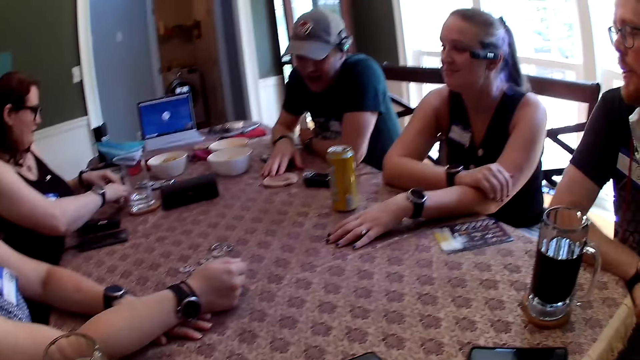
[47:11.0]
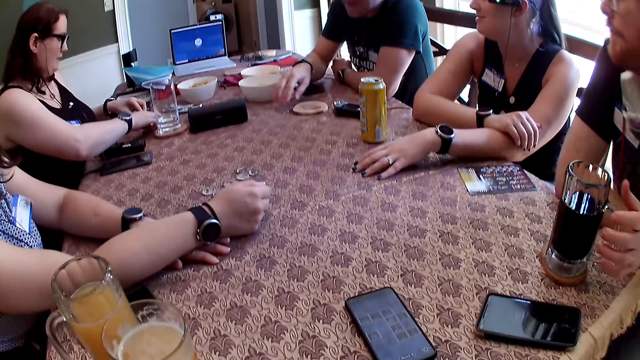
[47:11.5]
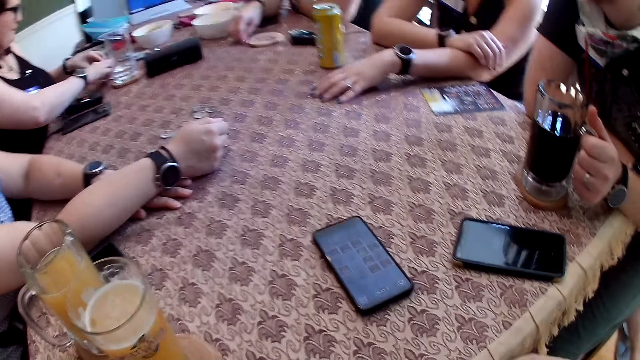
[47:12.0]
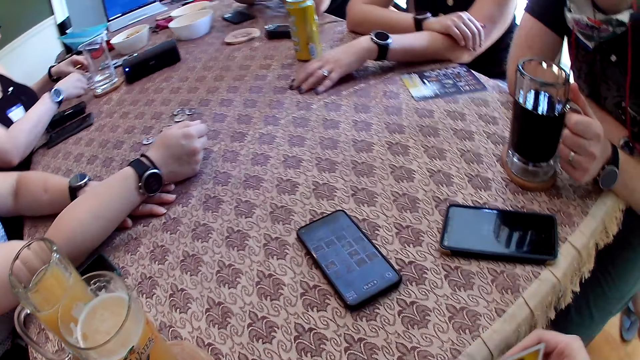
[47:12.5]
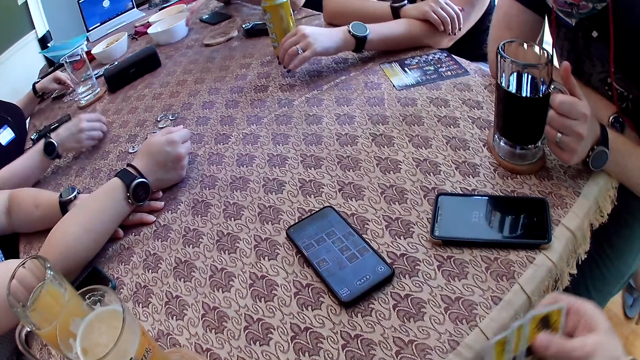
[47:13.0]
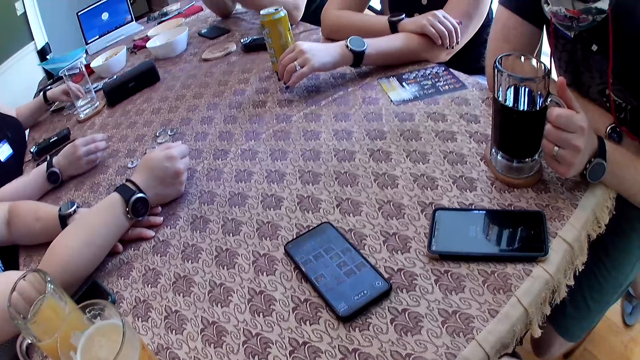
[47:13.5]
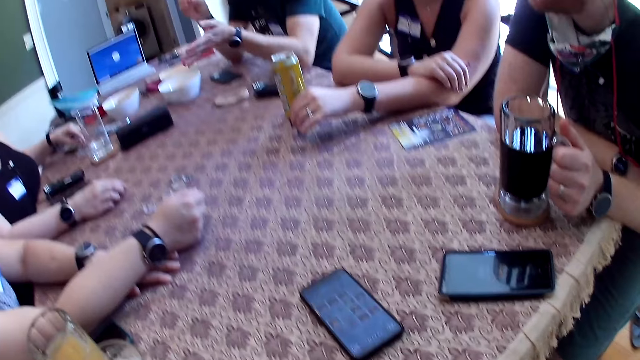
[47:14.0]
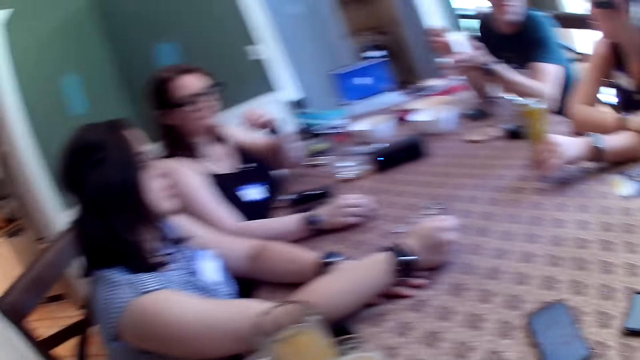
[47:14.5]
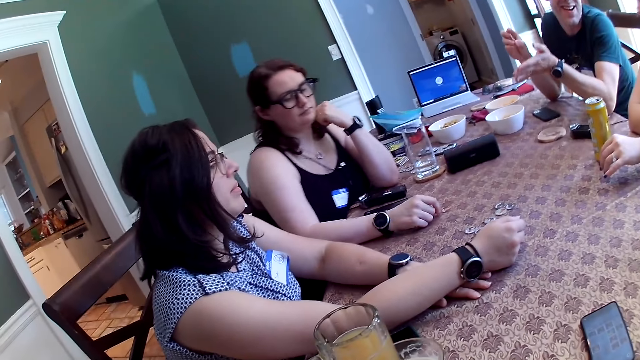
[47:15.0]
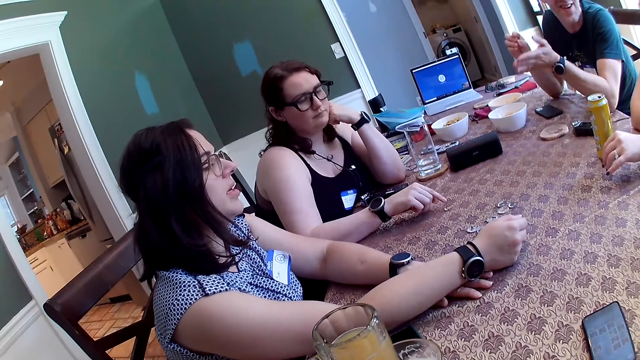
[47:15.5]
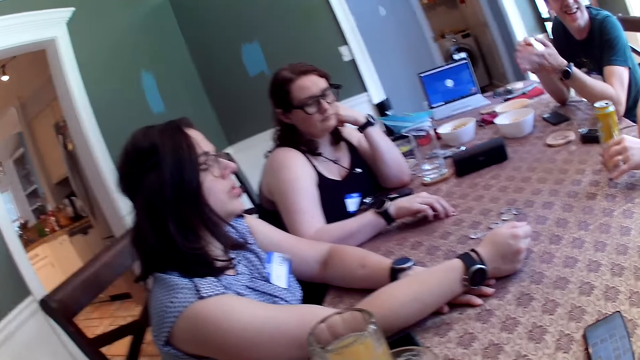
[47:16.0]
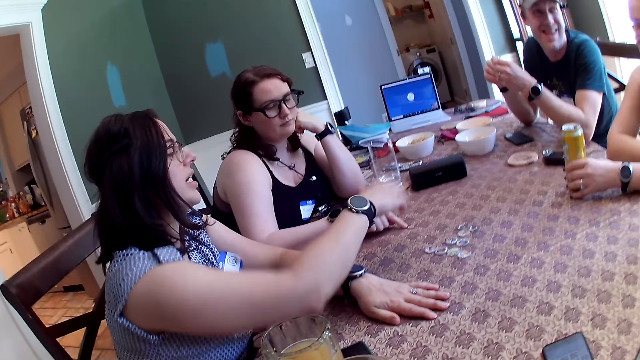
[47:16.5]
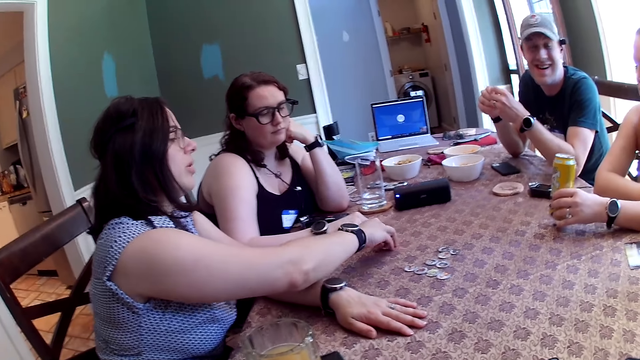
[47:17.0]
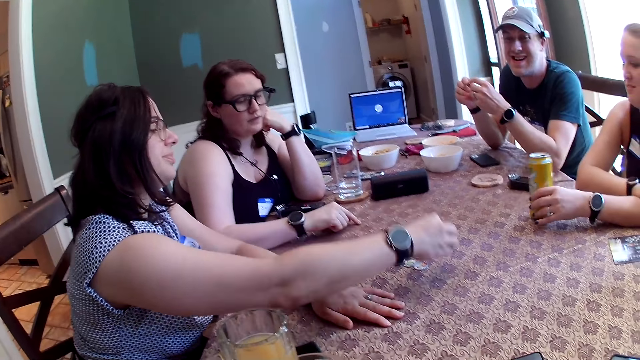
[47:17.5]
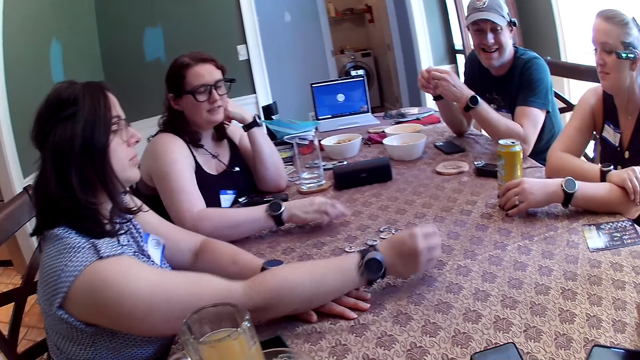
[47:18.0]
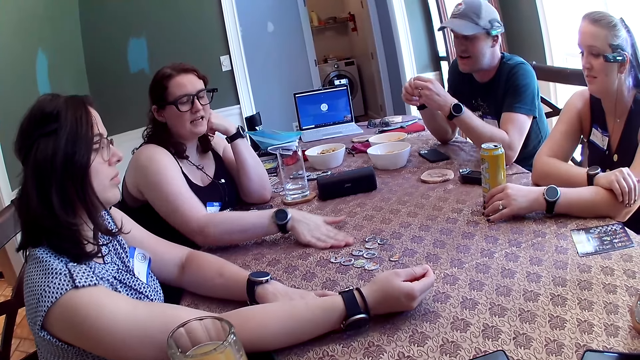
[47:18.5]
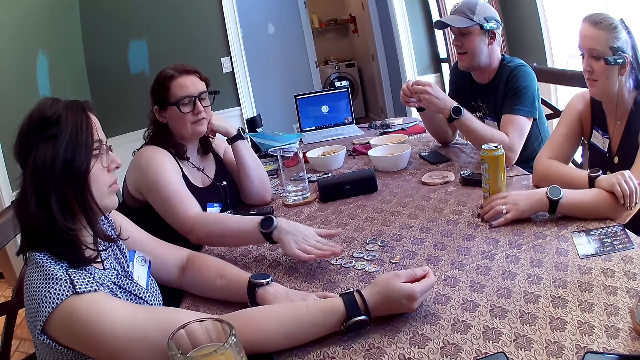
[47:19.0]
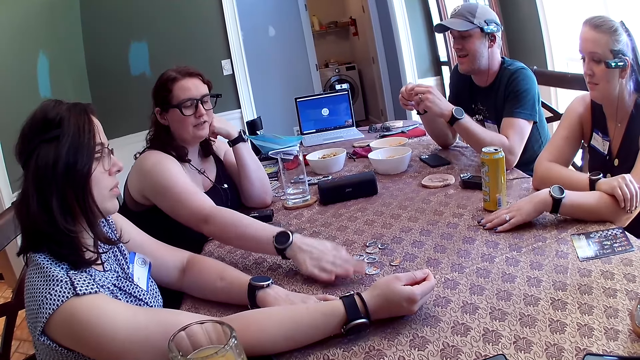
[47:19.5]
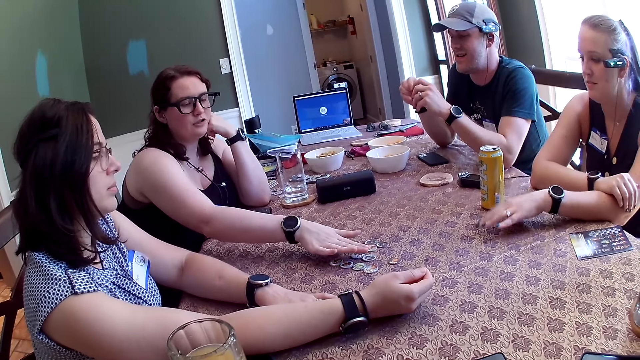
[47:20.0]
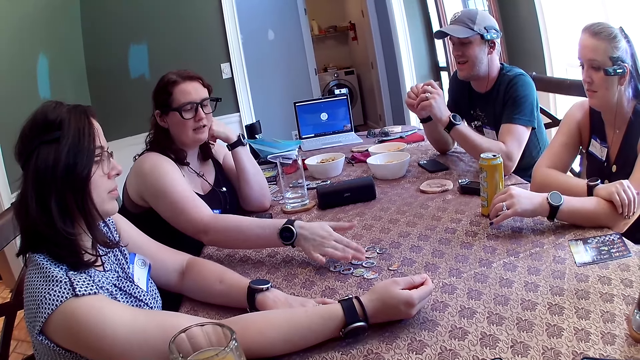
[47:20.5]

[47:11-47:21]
A man picks up the token on the table with his right hand. Another man holds the glass cup on the table with his left hand. A woman picks up a token on the table with her right hand. The camera wearer shuffles the role cards in his hands. The woman drops the token on the table with her right hand and speaks to the group of people at the table. The camera wearer speaks to the group of people at the table. The first man picks up the token on the table with his right hand. Another woman drops the token on the table with her right hand. A third woman moves the can drink with her left hand. The second woman speaks to the group of people at the table.

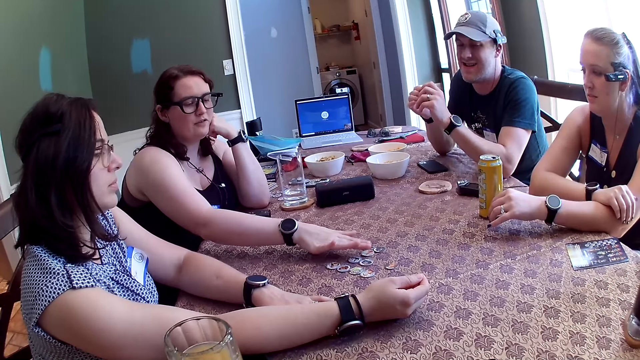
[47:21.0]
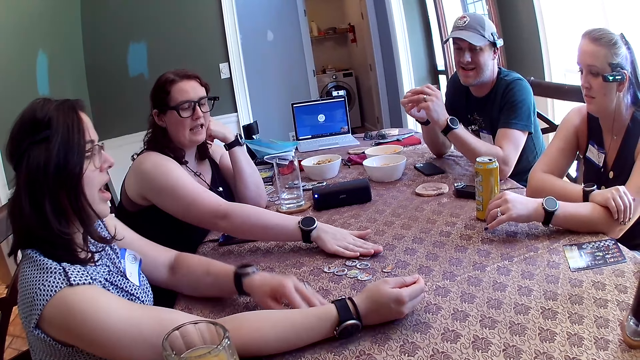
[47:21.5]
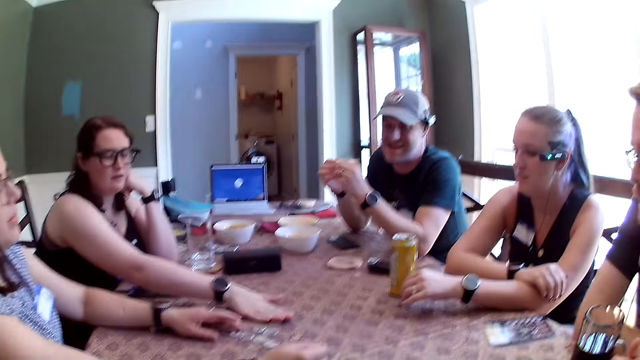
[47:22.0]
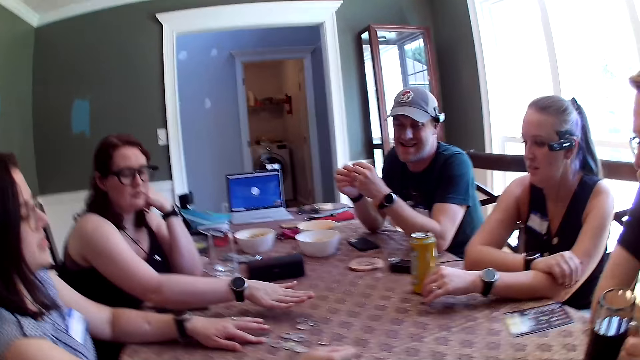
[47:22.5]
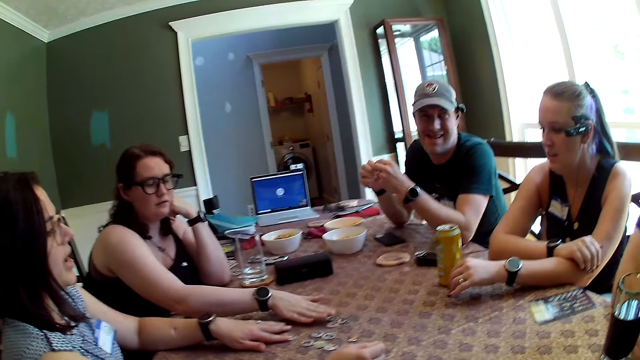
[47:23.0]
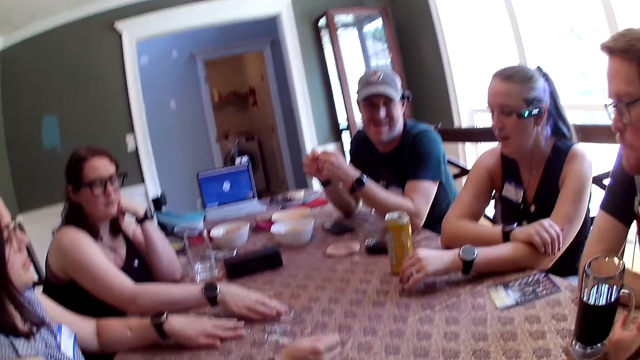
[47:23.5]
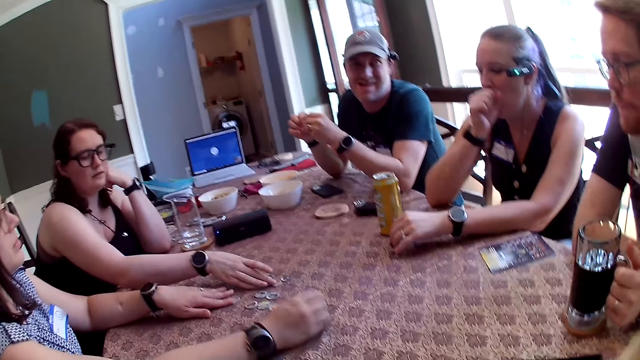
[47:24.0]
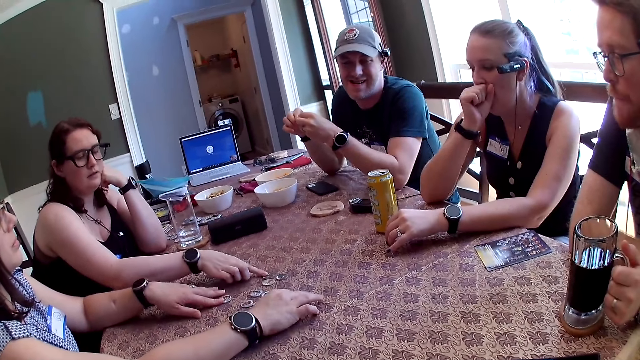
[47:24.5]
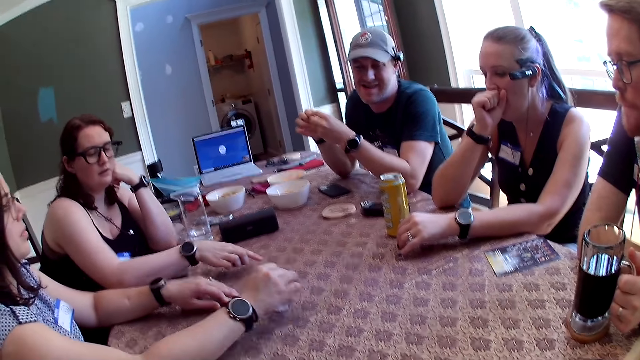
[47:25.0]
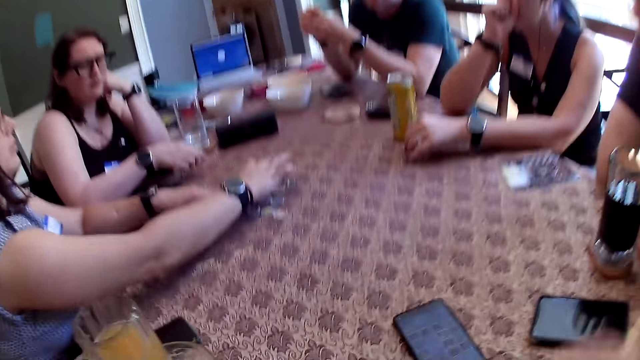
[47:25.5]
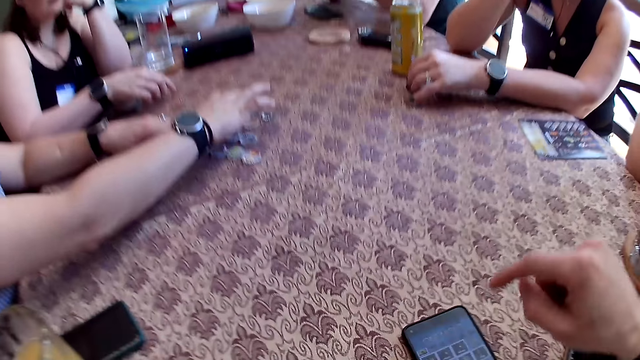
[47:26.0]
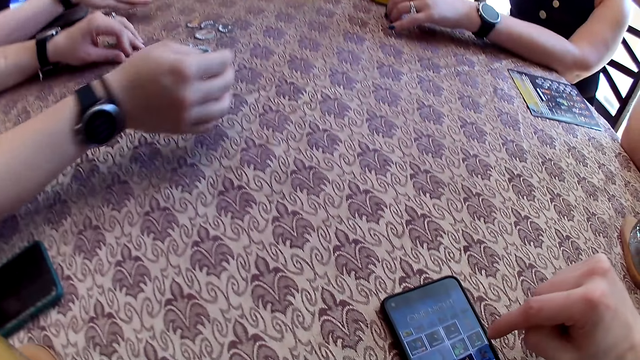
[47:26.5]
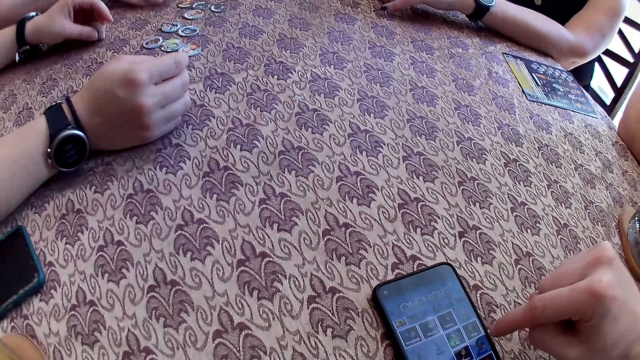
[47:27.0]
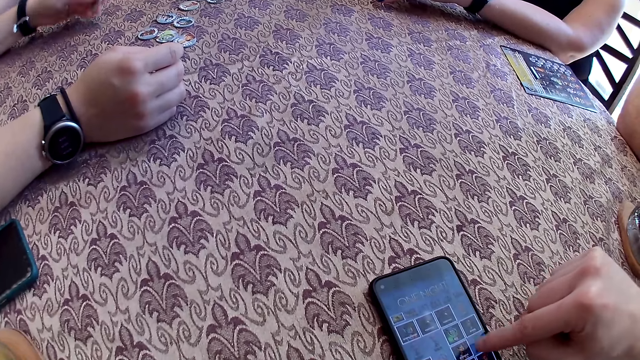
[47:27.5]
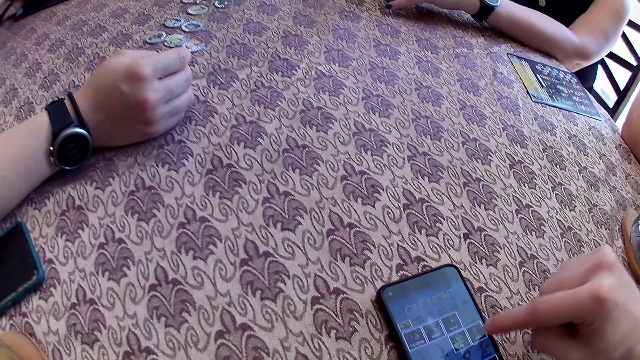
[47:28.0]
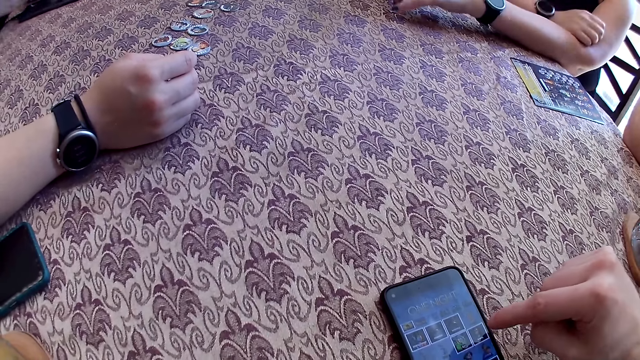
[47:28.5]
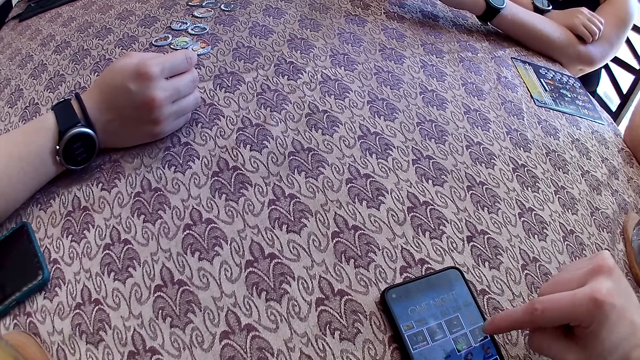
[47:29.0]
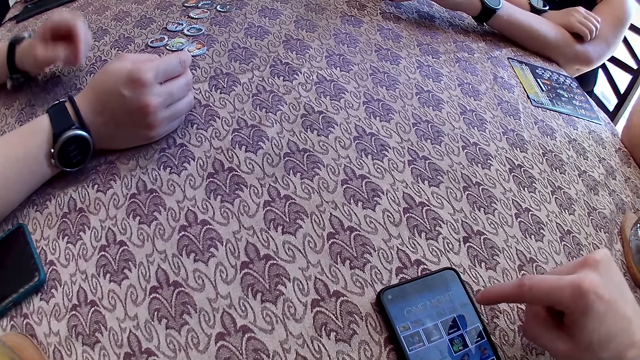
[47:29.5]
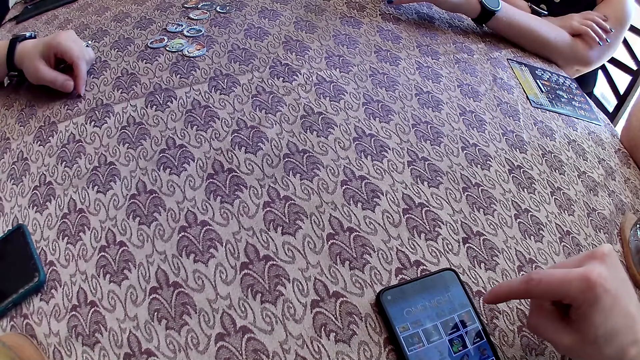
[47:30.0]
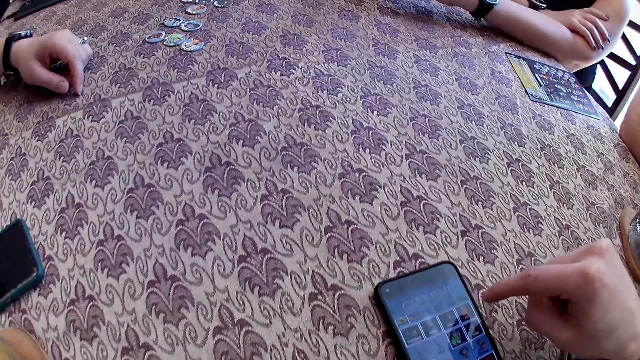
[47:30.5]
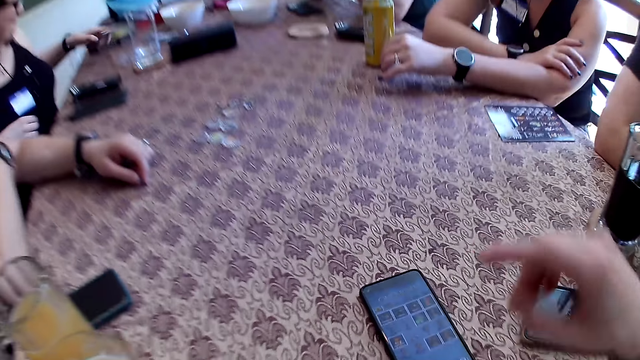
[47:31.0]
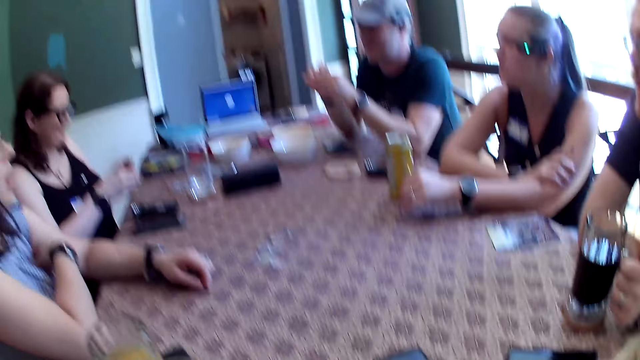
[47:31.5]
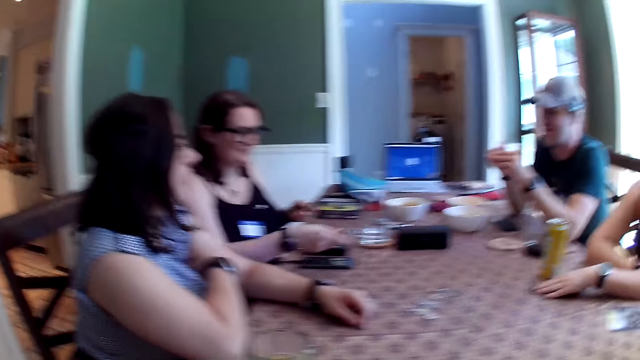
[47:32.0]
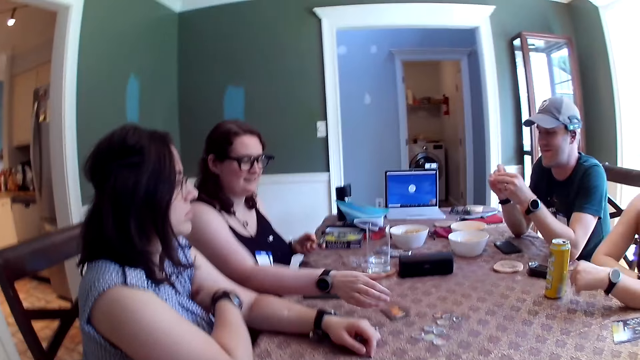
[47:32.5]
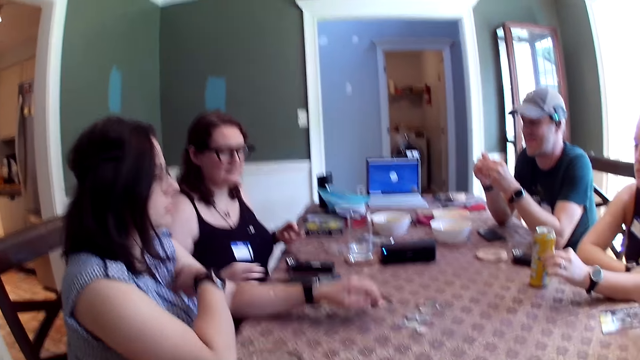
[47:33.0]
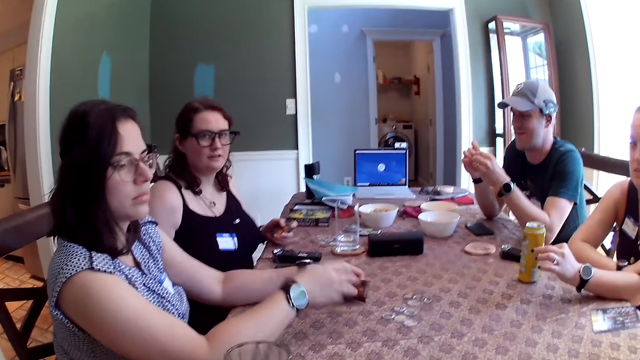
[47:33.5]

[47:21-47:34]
The woman speaks to the group of people at the table. The camera wearer speaks to the group of people at the table. Another woman arranges the tokens on the table with her hands. The camera wearer presses the phone on the table with his right hand. The other woman picks up the token on the table with her left hand. She picks up a pack of role cards on the table with her left hand. She picks up a role card from the pack of role cards with her right hand. The camera wearer speaks to the group of people at the table. The other woman drops the role card on the table with her right hand. The first woman picks up the role card on the table with her left hand.
